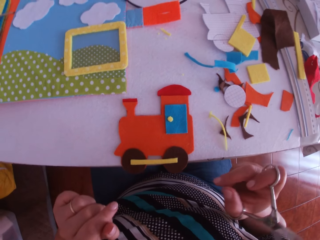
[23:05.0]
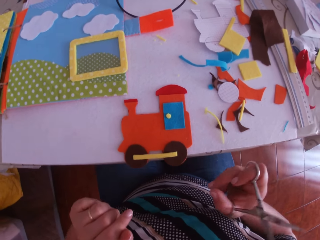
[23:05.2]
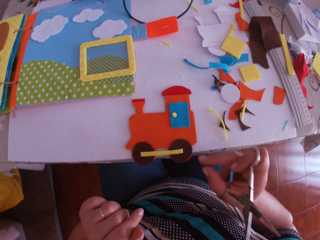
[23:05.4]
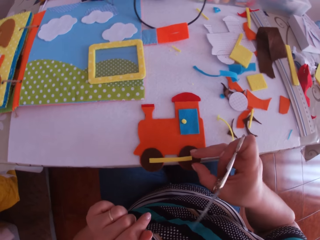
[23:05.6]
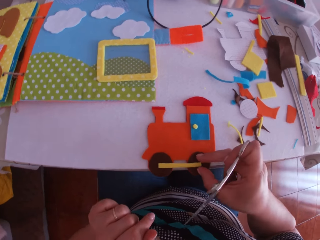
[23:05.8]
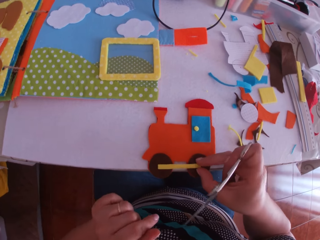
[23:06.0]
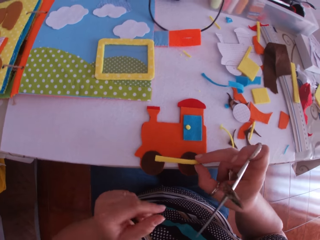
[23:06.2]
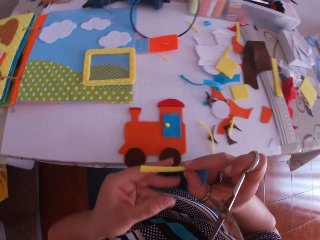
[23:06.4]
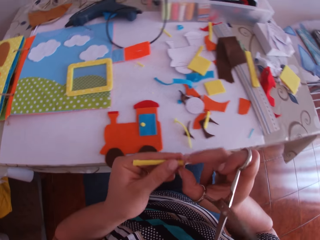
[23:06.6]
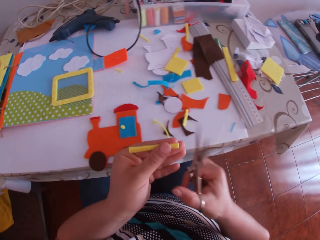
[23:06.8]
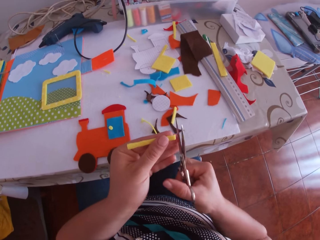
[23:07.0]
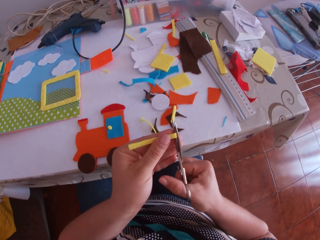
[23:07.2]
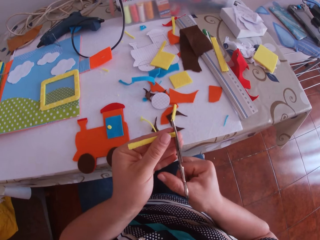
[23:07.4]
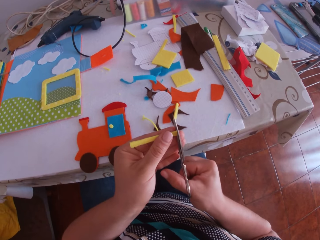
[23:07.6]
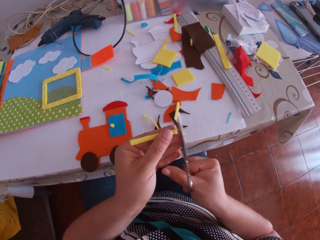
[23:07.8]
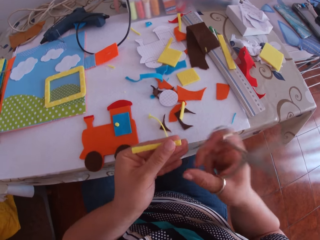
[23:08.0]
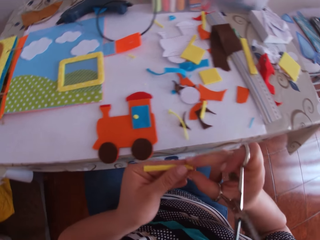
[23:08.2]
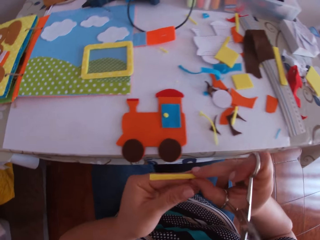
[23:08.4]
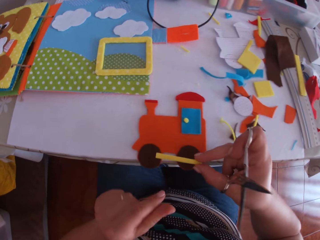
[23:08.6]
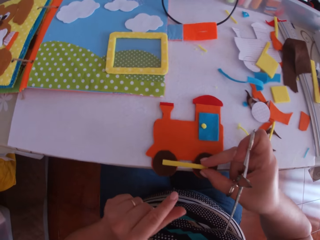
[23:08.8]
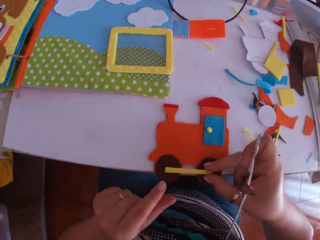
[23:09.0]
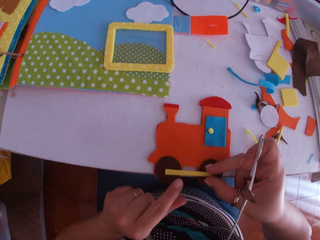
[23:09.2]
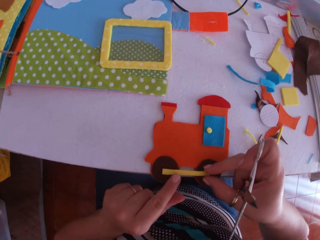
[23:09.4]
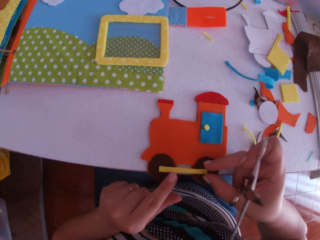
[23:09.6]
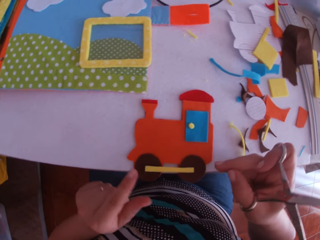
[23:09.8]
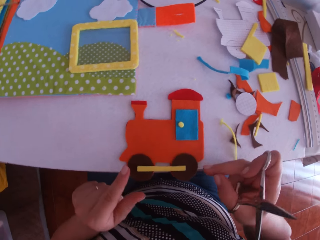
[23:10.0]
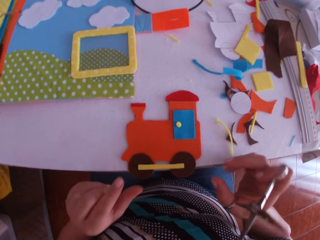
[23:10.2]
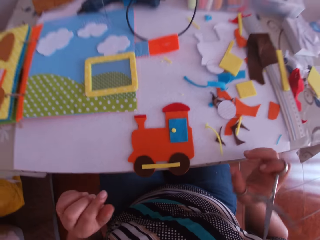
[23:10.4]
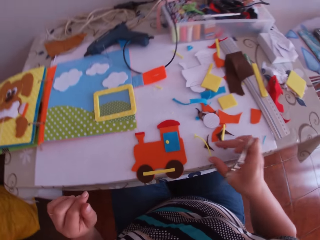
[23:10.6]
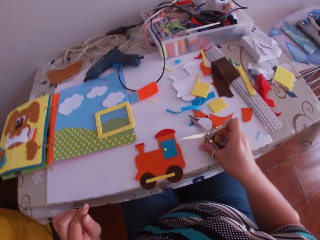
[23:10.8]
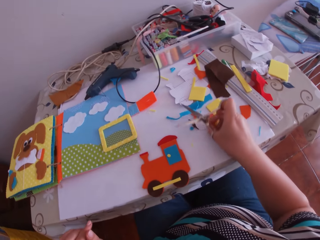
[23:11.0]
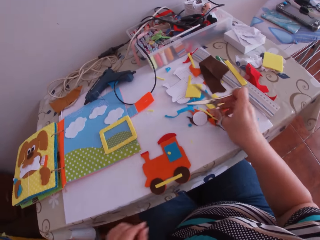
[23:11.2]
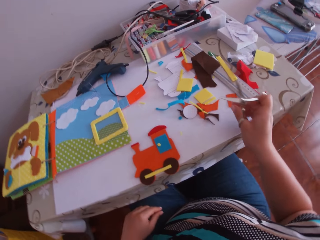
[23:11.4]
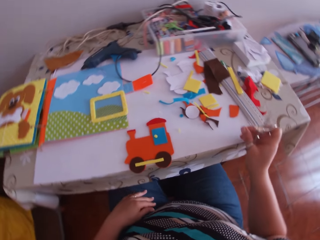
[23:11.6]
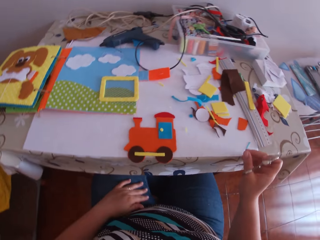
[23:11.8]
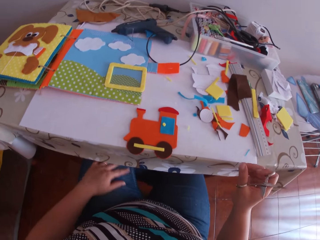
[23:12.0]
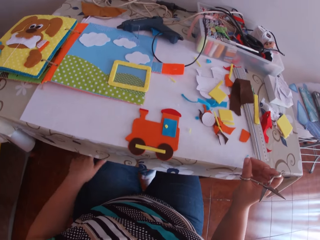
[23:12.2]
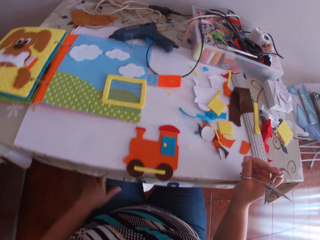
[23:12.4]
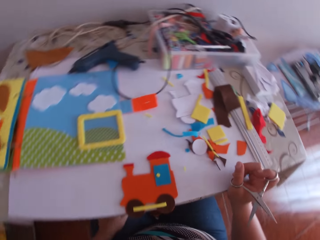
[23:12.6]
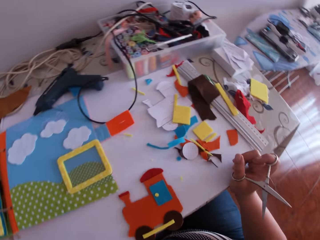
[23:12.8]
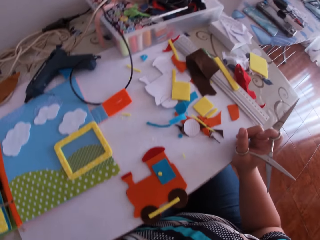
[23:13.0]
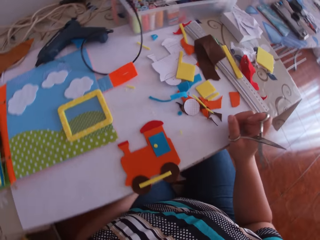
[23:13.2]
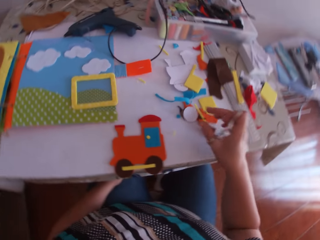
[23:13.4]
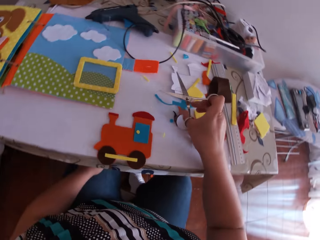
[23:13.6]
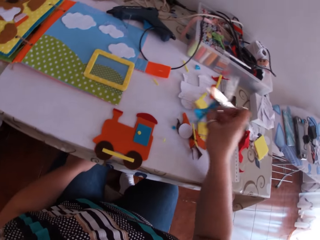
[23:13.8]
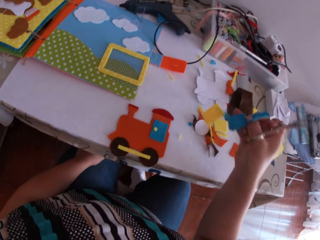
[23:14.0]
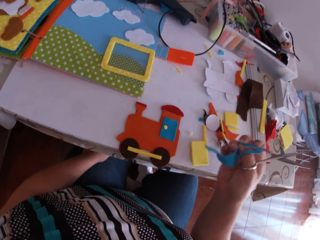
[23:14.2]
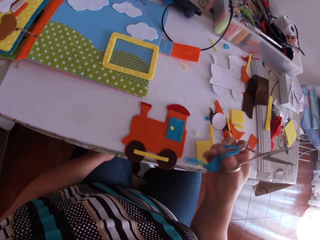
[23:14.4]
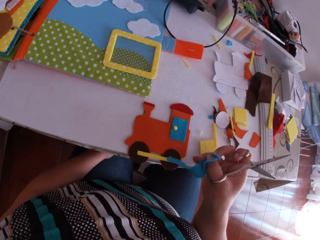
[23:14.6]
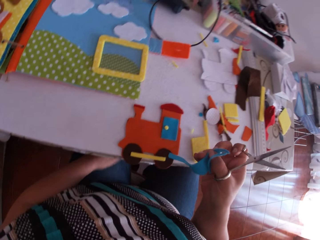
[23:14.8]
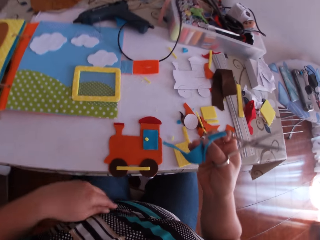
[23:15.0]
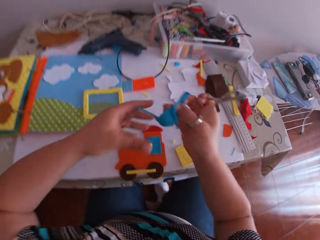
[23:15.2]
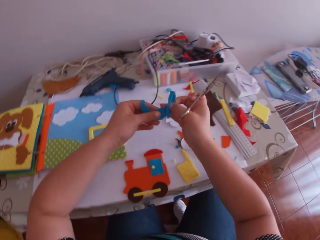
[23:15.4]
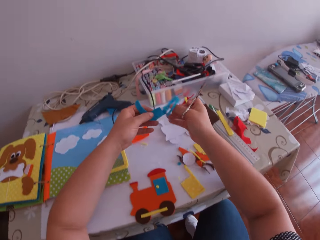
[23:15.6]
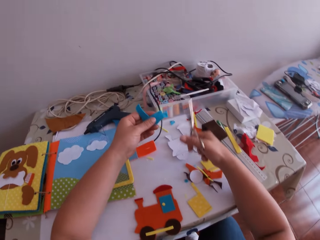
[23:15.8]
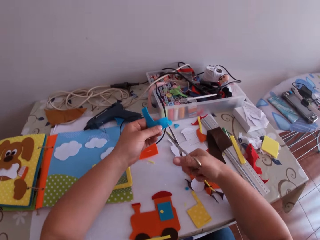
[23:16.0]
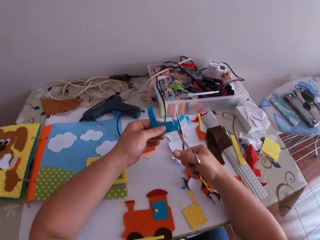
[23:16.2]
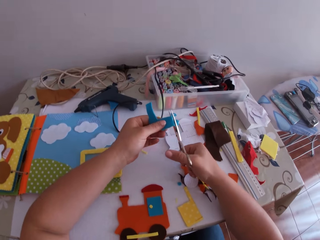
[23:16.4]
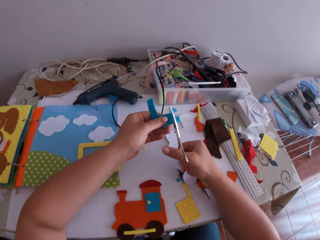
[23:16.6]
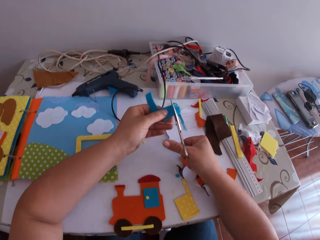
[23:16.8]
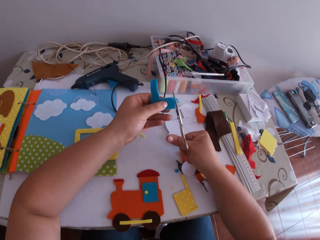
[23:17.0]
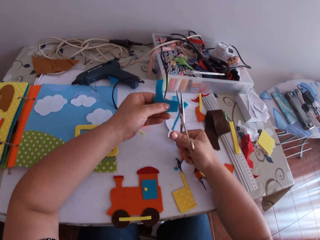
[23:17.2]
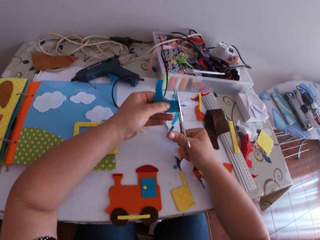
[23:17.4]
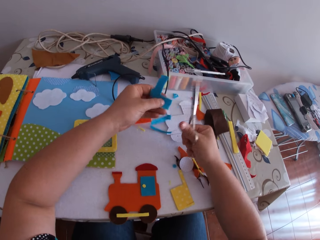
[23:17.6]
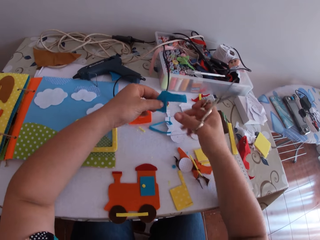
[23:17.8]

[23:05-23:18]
The camera wearer swings her hand. She picks the yellow cardboard strip or felt material with her right hand. She transfers the yellow cardboard strip from her right hand to her left hand. She holds the felt material and swings her hand. She trims the yellow cardboard strip with the scissors in her right hand. She swings her hand and holds the felt material. She places the yellow cardboard strip on the paper train or felt train craft with her right hand. She swings her hand, and swings her hand again. She moves pieces of cardboard on the table with her right hand. She swings her hand. She rests her right hand on the table. She moves her leg. She stares at the felt train craft. She swings her hand. She picks a blue cardboard on the table with her right hand. She swings her hand. She holds the blue cardboard with both hands. She swings her hand. She cuts the blue cardboard with the scissors in her right hand.

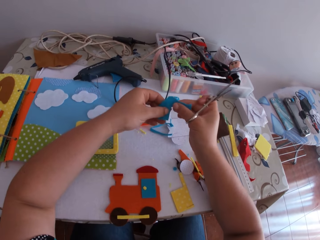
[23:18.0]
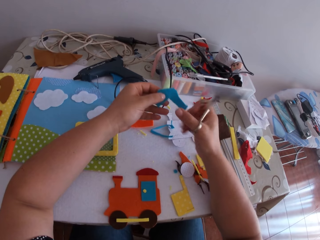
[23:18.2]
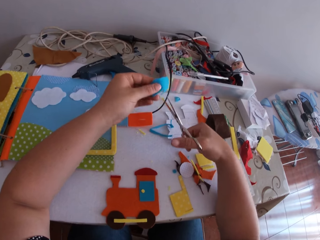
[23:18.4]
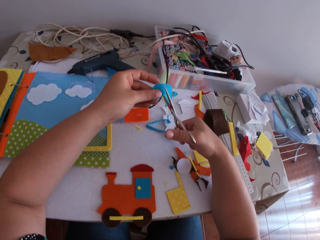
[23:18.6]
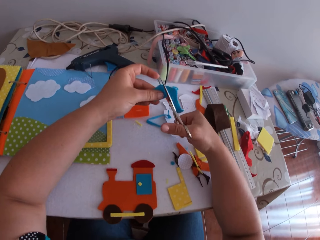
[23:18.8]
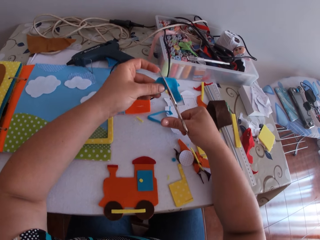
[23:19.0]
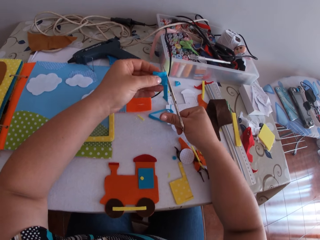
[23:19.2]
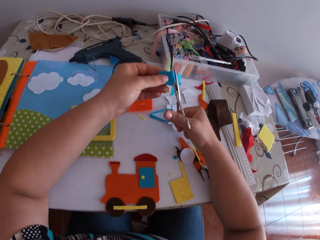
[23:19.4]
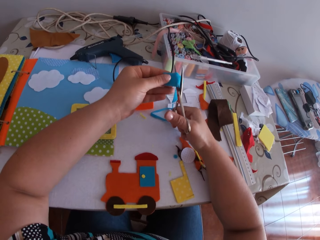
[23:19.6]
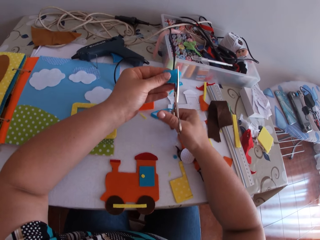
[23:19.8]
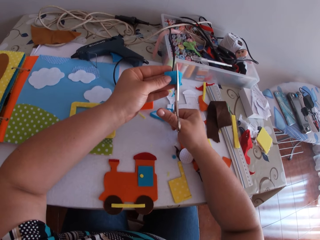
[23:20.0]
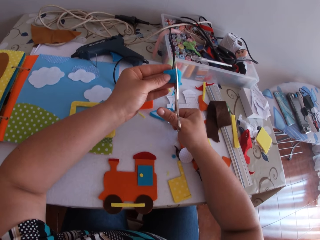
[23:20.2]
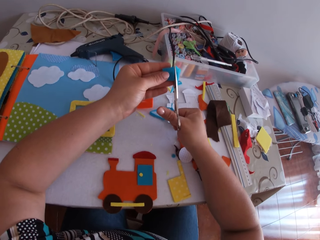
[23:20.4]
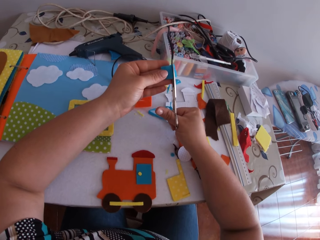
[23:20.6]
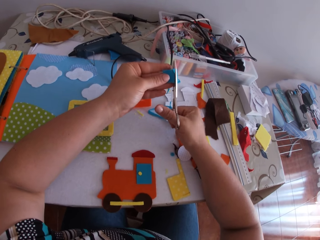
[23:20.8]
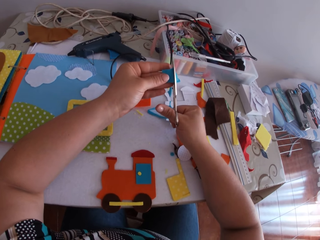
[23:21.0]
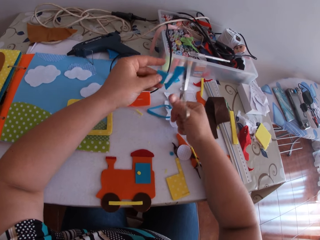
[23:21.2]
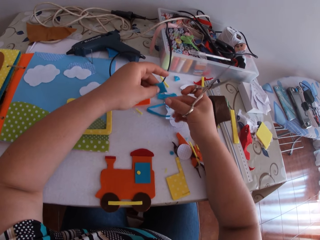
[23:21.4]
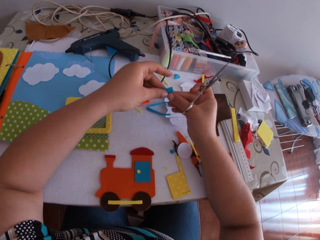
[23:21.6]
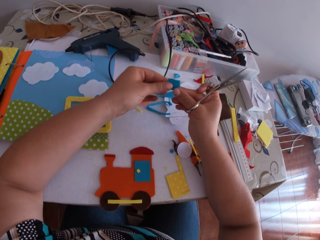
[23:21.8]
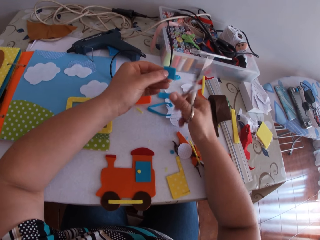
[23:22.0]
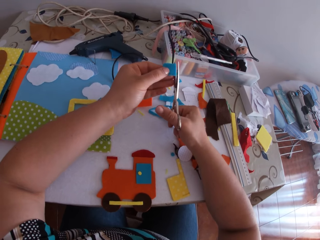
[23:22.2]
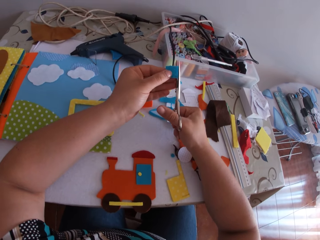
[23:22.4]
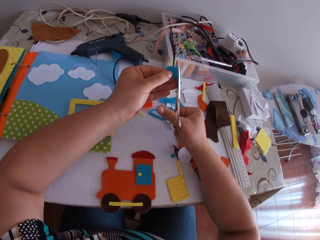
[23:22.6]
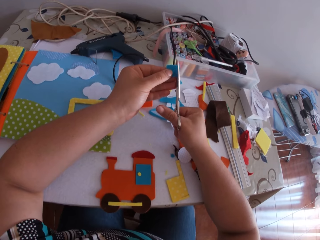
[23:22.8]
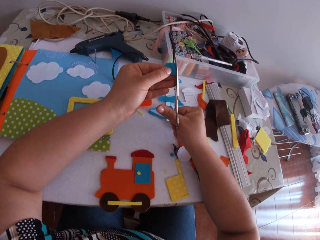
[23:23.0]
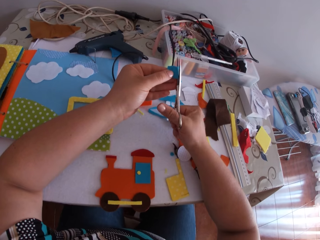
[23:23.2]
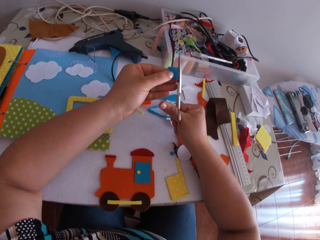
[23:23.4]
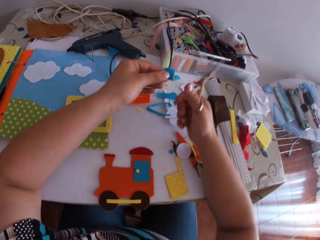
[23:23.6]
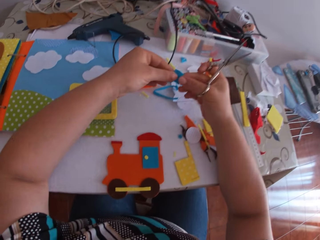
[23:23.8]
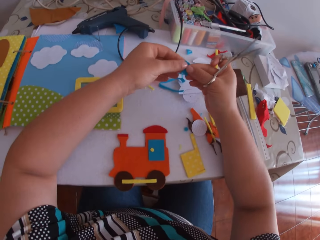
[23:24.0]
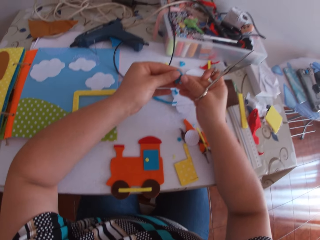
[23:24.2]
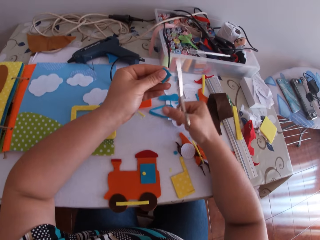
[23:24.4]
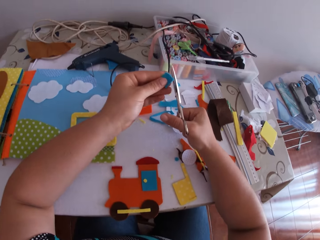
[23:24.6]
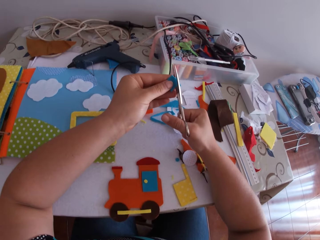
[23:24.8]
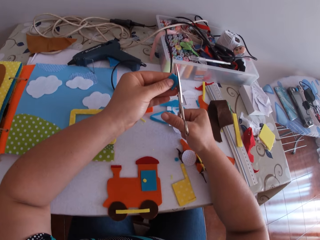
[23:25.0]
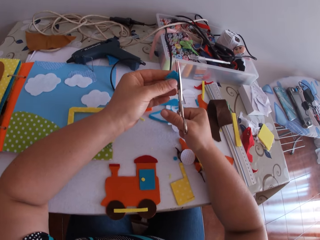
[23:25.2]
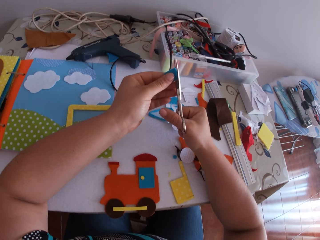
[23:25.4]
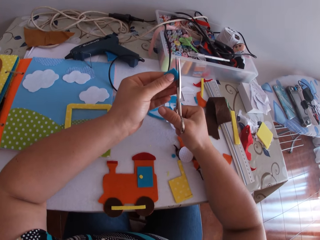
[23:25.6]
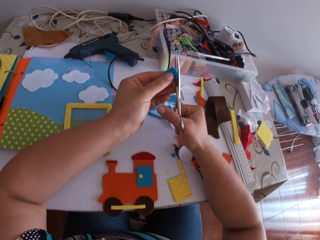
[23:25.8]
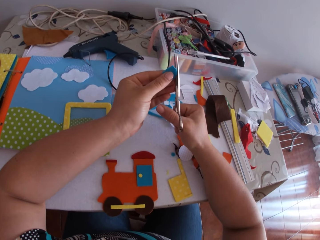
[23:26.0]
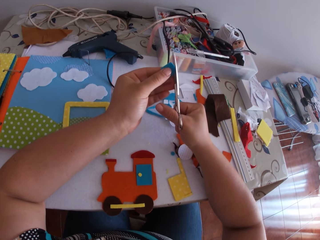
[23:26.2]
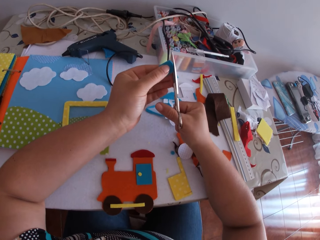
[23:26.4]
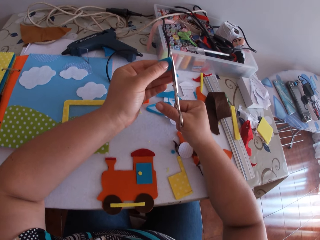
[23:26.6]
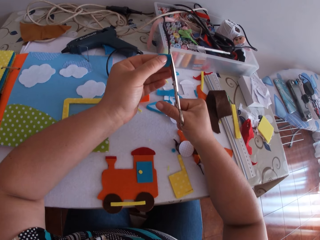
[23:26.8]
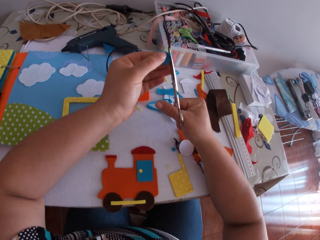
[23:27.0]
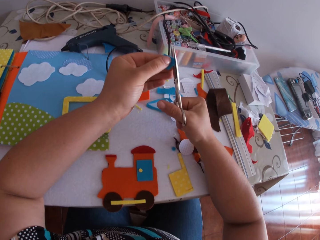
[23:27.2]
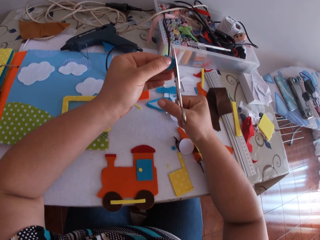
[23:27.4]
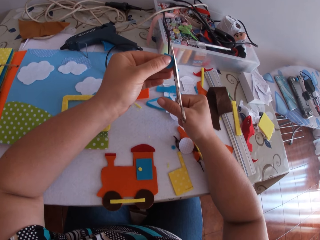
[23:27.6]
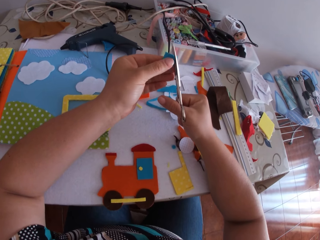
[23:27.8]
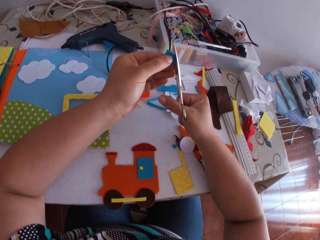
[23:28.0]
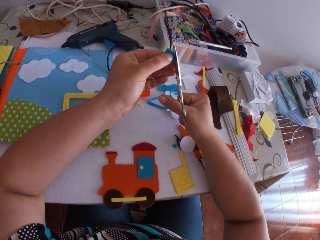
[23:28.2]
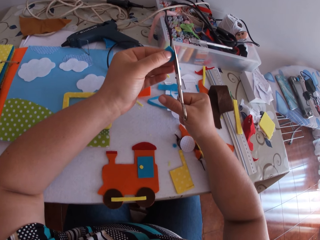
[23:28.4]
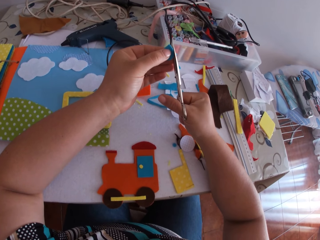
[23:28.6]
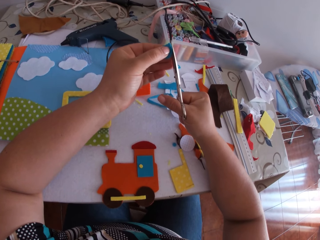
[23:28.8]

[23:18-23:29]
The camera wearer swings her hand. She holds the felt material. She swings her hand. She cuts the felt material using a pair of scissors. She swings her hand. She holds the felt material. She swings her hand. She cuts the felt material using the pair of scissors. She swings her hand. She holds the felt material. She swings her hand. She trims the blue cardboard to a circular shape with the scissors in her right hand.
